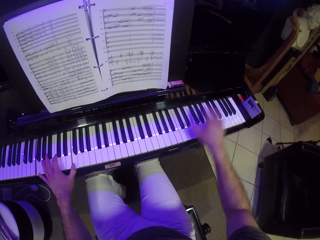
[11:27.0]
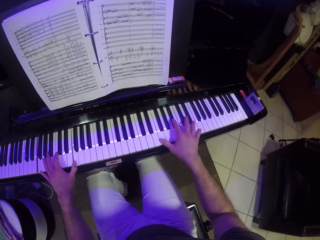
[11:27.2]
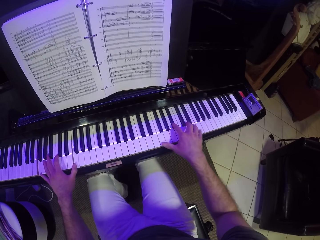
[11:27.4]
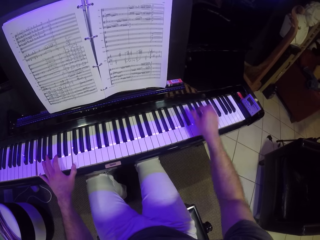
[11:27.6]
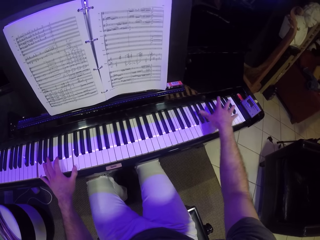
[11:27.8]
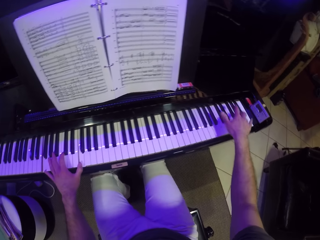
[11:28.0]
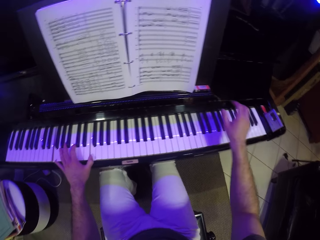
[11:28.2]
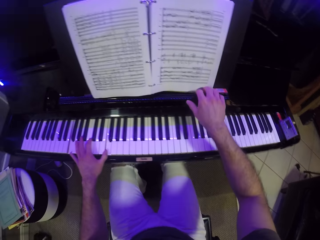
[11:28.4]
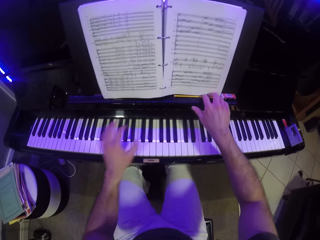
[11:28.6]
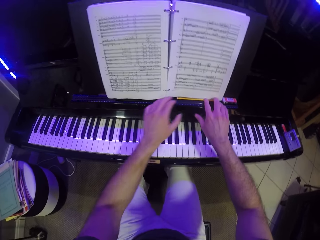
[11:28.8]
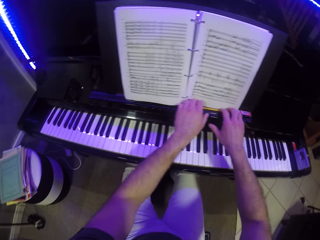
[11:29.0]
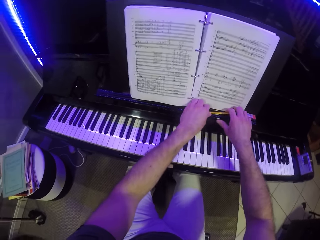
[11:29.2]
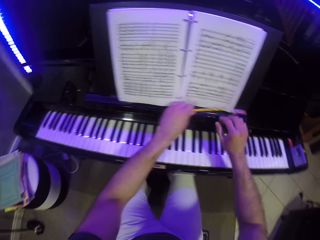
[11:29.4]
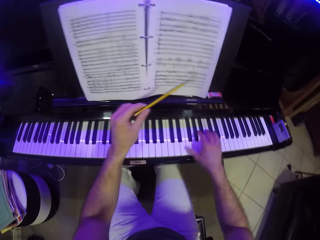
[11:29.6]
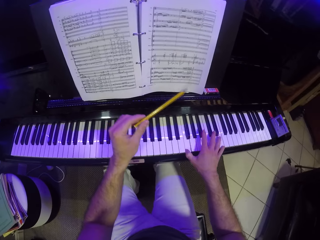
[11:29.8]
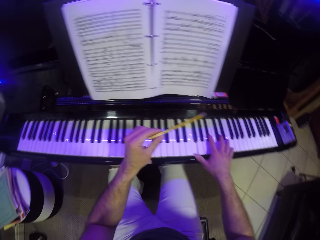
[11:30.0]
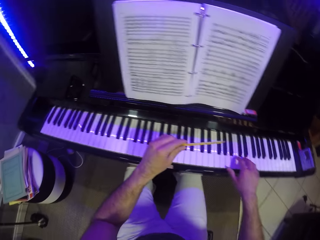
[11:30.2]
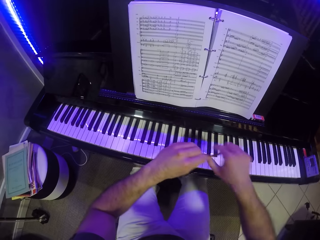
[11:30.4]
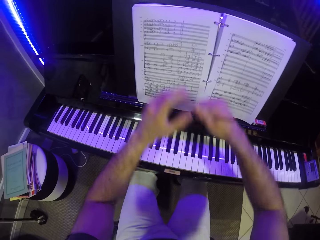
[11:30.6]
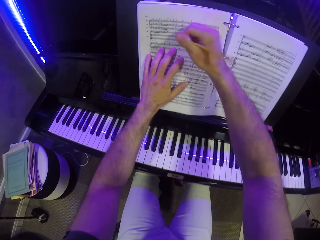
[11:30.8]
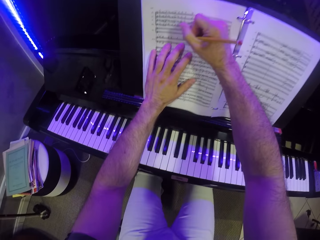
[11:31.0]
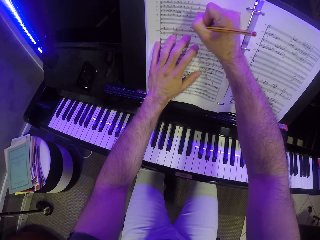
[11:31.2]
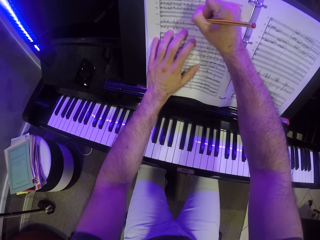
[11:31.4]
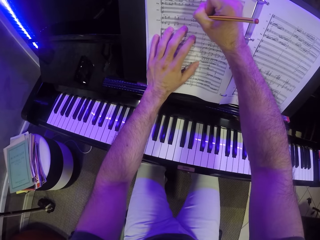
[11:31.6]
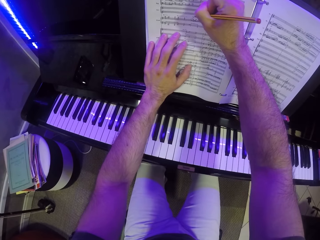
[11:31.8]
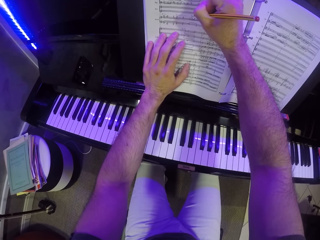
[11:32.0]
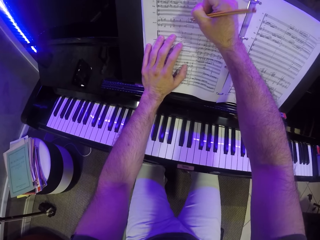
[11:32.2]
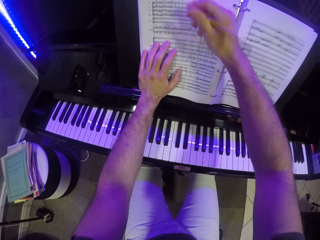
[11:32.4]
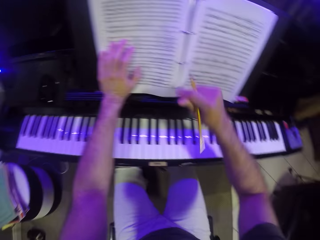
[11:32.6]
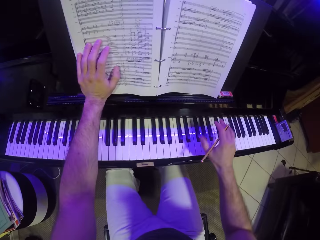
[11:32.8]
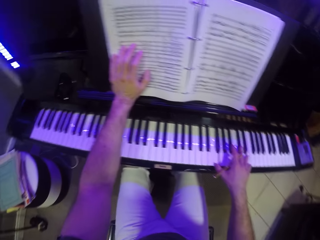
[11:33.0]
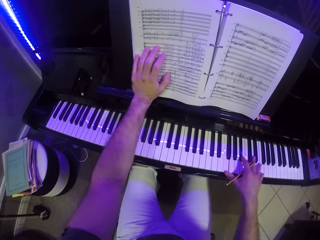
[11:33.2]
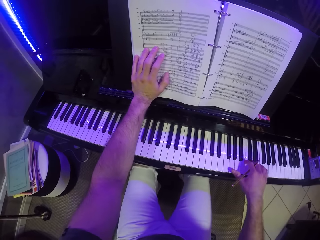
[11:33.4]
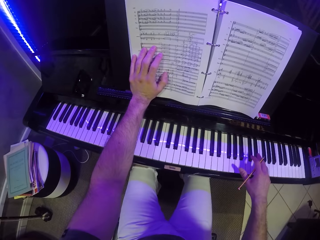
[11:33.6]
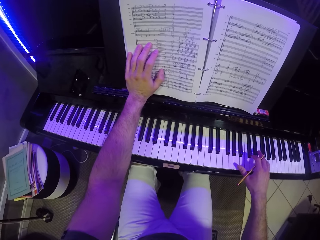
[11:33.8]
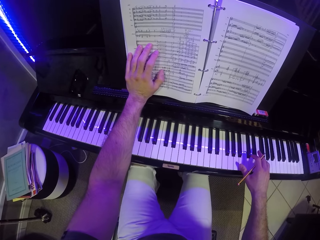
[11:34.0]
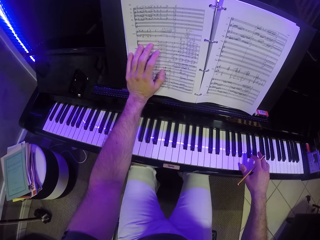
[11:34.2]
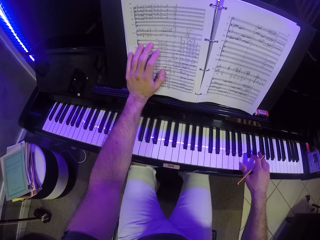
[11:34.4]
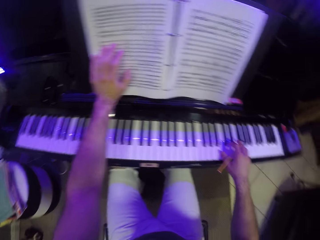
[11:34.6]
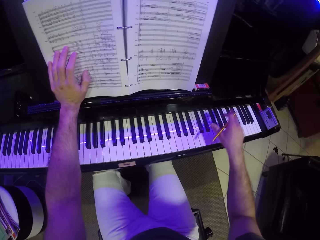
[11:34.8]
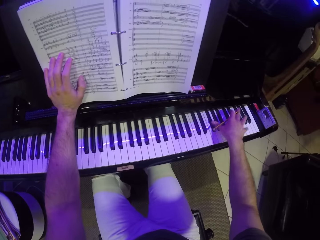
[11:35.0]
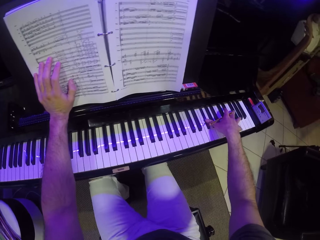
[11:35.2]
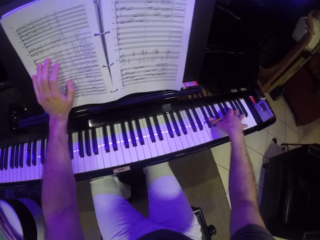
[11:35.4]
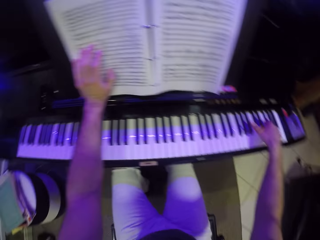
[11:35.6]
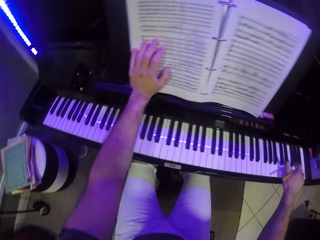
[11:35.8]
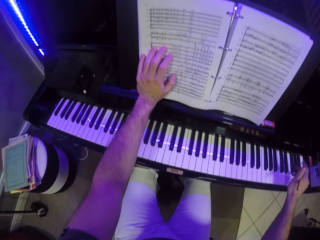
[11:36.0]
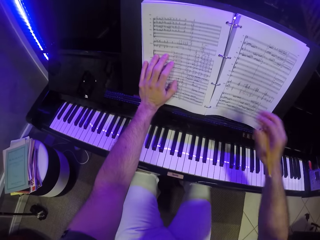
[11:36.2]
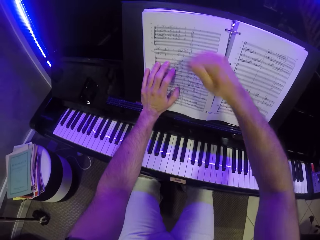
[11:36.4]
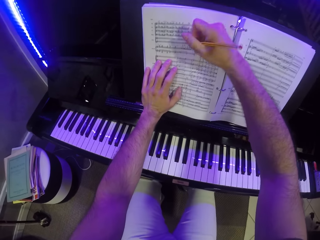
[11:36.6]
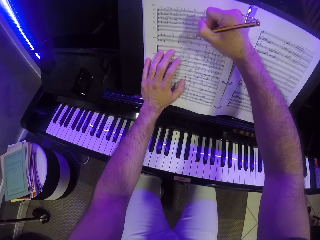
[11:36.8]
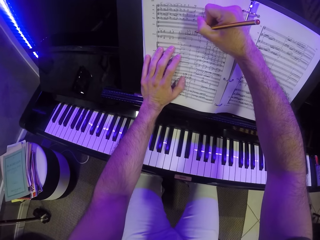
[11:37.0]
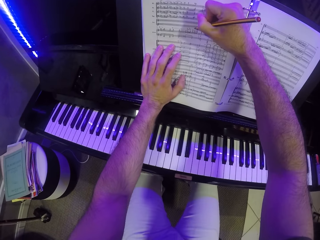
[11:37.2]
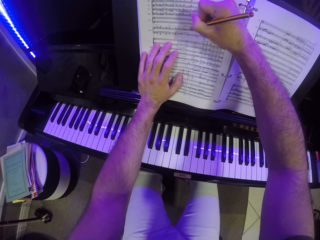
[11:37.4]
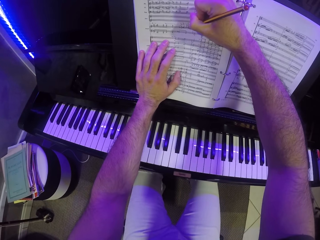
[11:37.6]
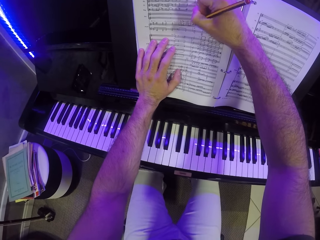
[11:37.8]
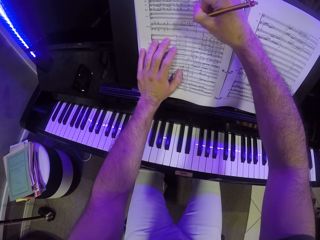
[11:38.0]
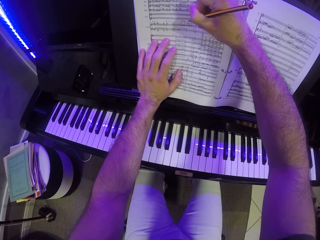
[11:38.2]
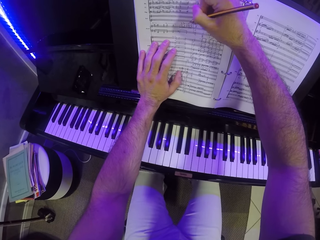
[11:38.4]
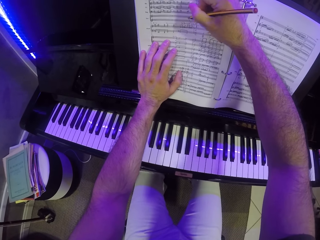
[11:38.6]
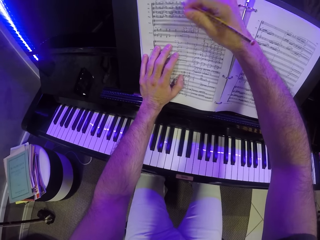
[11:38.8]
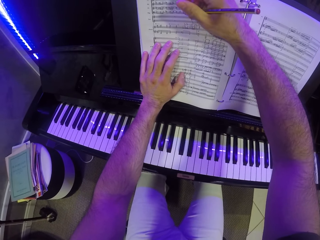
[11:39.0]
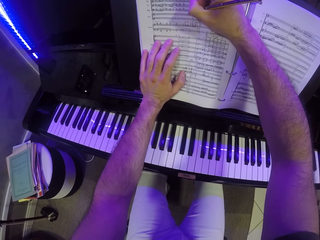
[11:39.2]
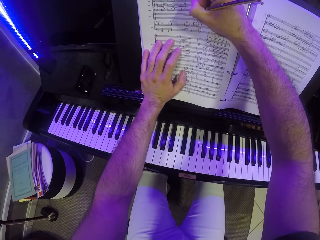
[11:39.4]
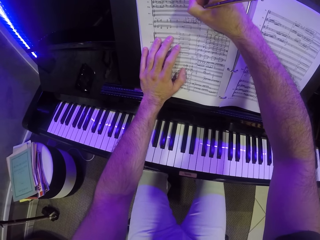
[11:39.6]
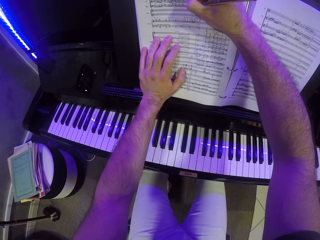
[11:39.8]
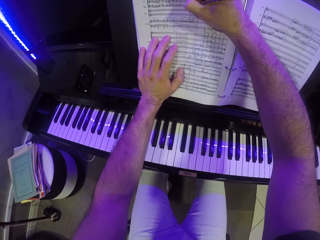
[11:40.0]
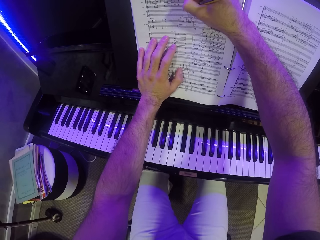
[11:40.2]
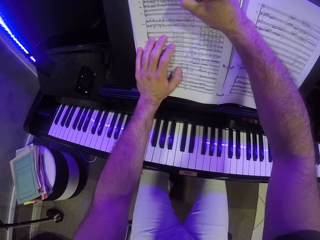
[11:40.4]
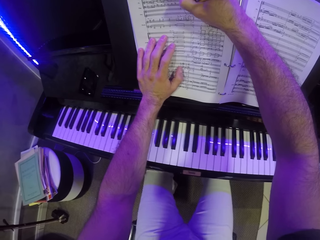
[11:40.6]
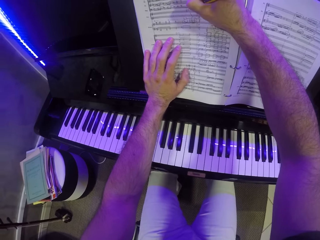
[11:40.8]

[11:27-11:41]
The camera wearer picks up the pencil on the music rack with his left hand. He plays the keyboard with his right hand. He passes the pencil in his right hand to his left hand. He places his left hand on the music note. He writes on the music note with the pencil in his right hand. He plays the keyboard with his right hand. He moves his other hand to the piano. He writes on the music note with the pencil in his right hand.

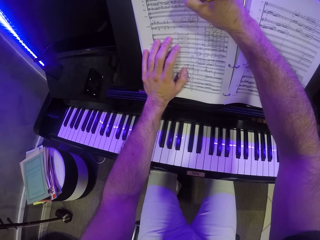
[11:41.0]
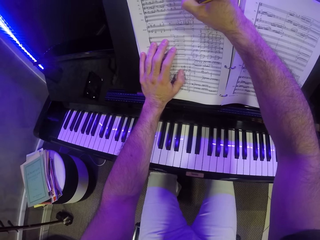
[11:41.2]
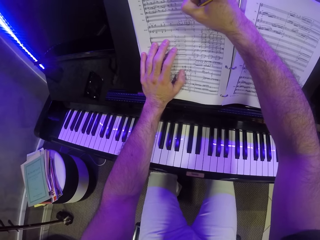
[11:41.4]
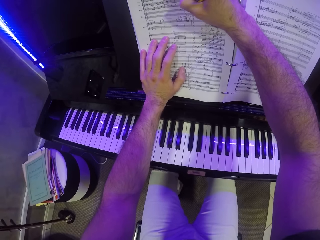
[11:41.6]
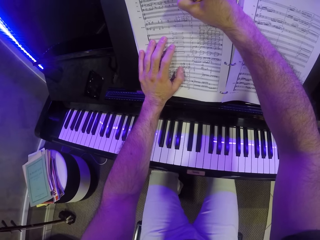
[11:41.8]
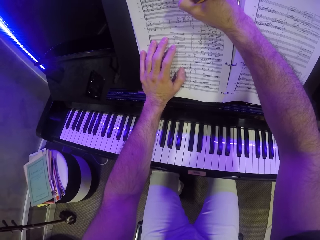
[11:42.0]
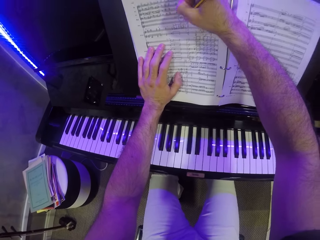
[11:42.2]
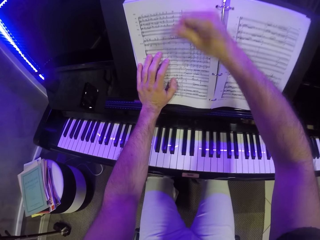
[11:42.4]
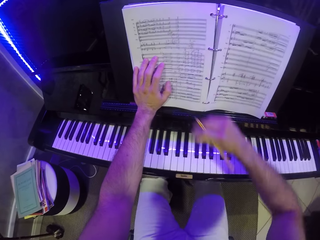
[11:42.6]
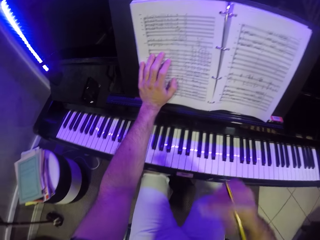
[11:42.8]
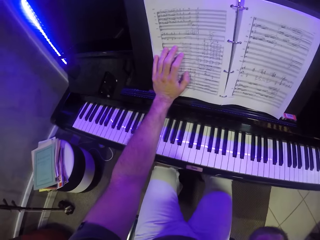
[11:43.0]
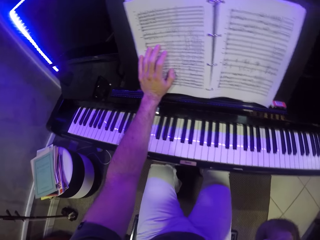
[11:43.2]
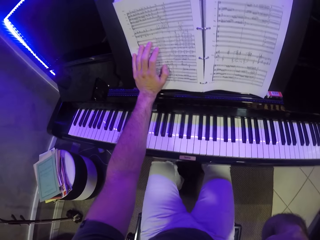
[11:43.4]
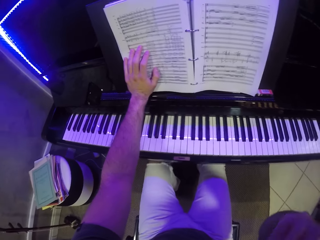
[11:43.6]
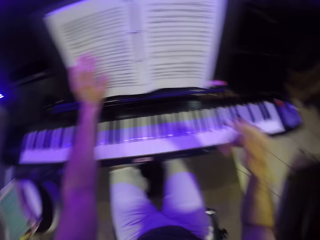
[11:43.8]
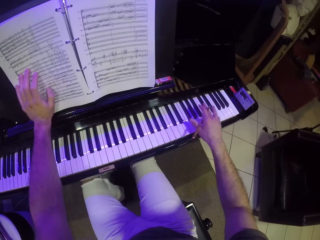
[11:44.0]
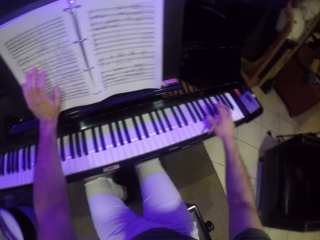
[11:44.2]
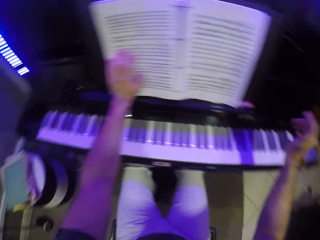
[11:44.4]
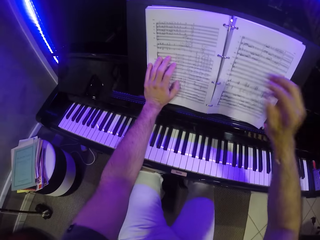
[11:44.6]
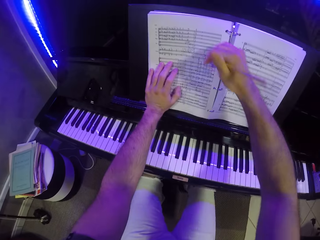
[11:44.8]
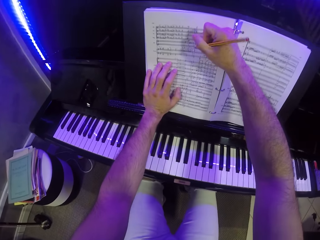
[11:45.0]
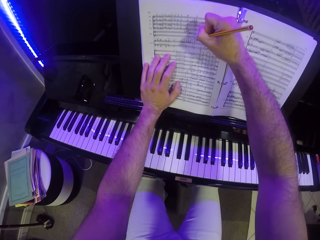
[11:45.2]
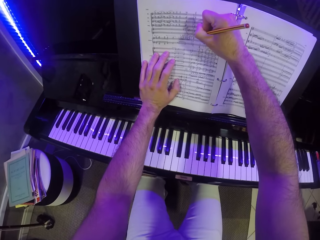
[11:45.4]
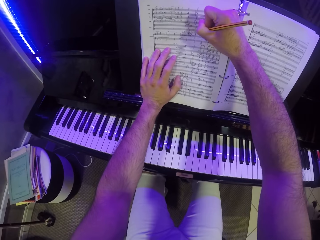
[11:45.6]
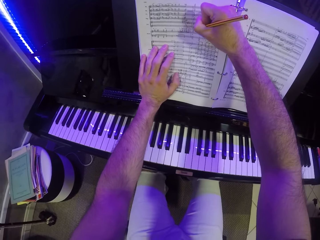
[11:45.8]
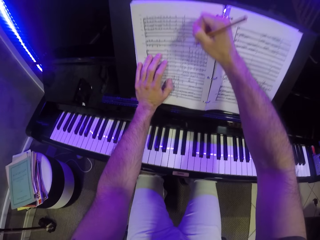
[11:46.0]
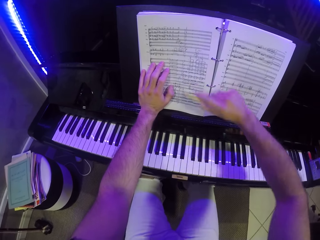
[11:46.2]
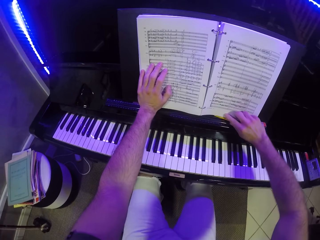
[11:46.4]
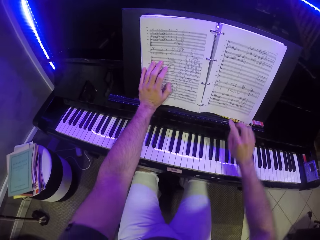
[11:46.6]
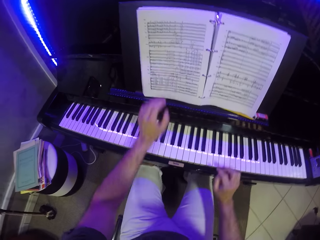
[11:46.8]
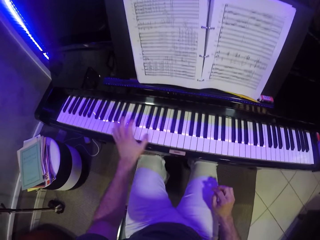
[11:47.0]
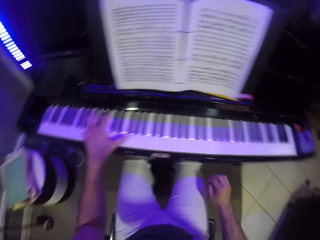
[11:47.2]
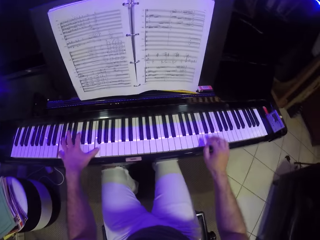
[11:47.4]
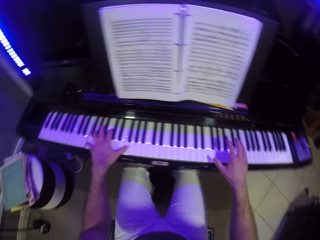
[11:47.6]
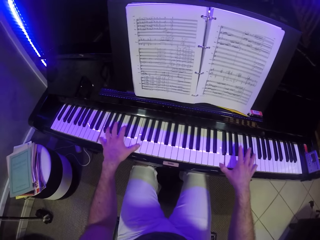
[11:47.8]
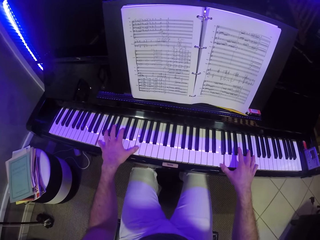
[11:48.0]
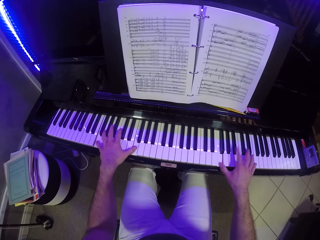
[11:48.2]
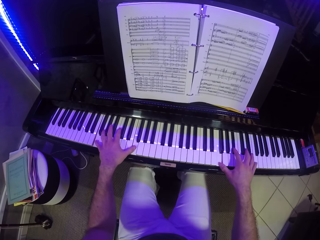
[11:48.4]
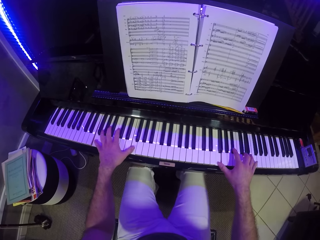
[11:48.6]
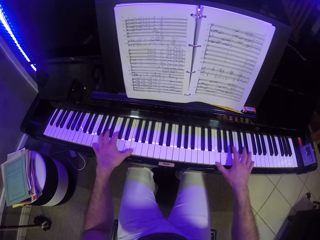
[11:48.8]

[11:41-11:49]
The camera wearer plays the keyboard with his right hand. He places his hands on top of the piano. He writes on the music note with the pencil in his right hand. He drops the pencil on the music rack with his right hand. He places his hands on top of the piano and plays the piano with both hands.
